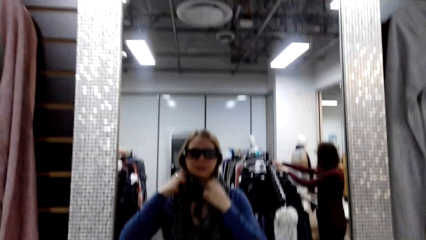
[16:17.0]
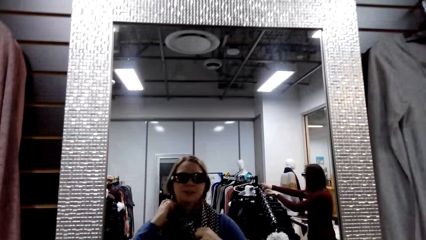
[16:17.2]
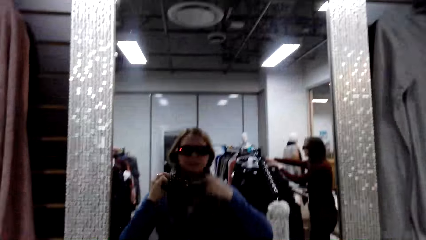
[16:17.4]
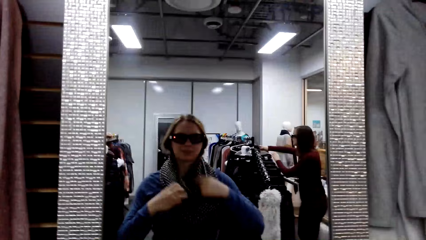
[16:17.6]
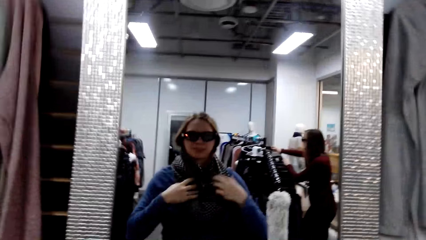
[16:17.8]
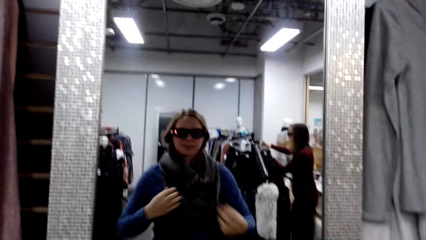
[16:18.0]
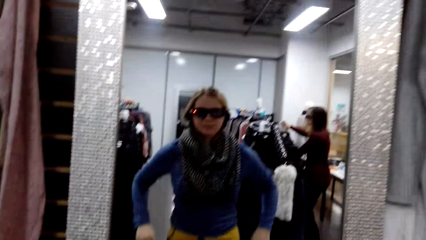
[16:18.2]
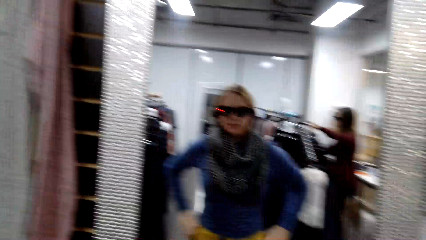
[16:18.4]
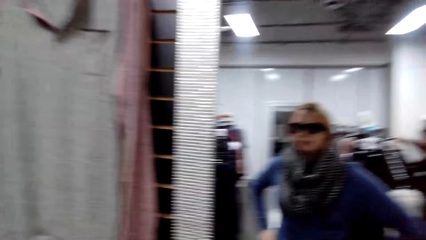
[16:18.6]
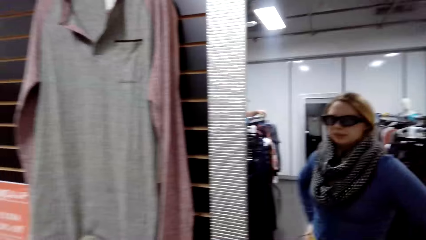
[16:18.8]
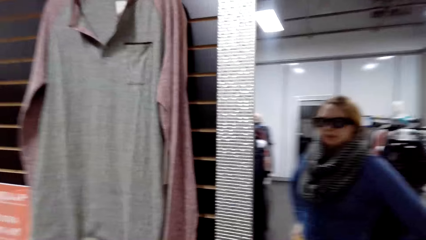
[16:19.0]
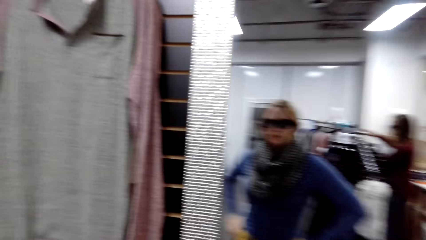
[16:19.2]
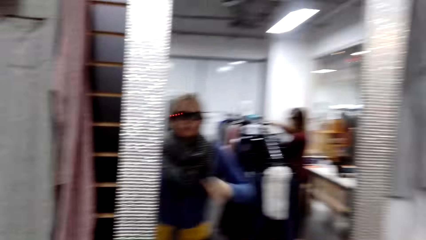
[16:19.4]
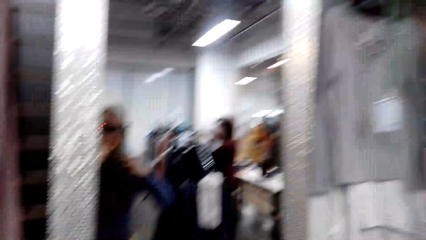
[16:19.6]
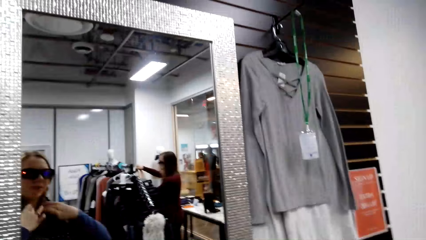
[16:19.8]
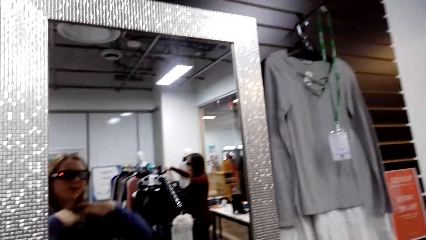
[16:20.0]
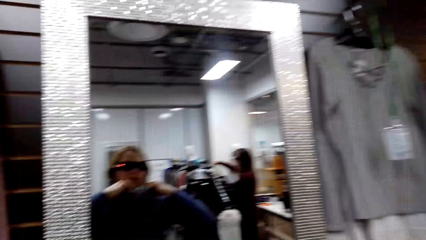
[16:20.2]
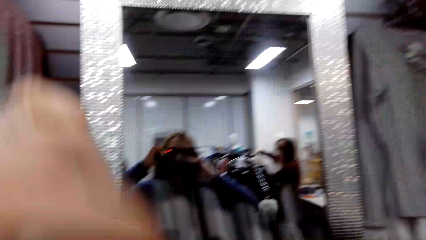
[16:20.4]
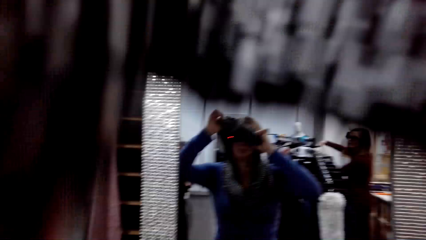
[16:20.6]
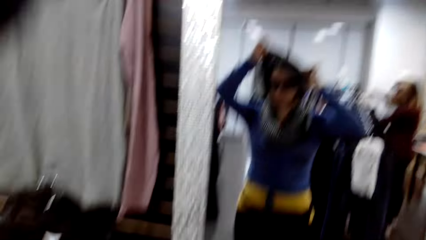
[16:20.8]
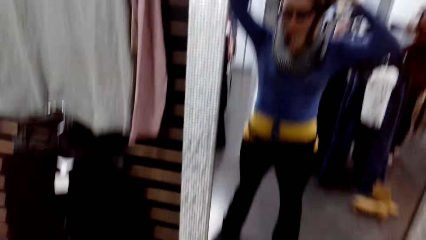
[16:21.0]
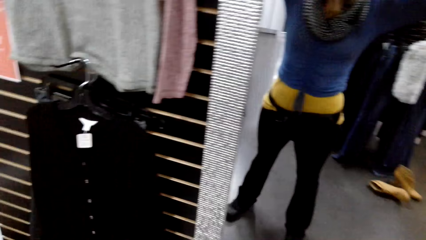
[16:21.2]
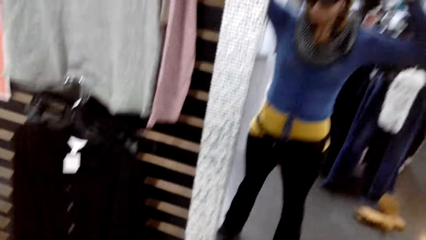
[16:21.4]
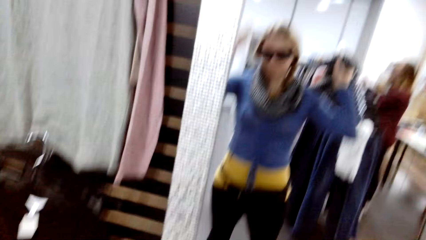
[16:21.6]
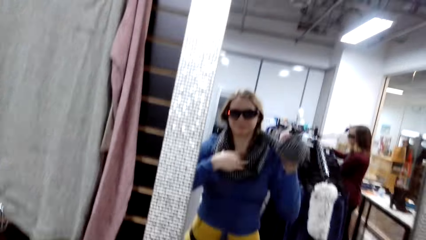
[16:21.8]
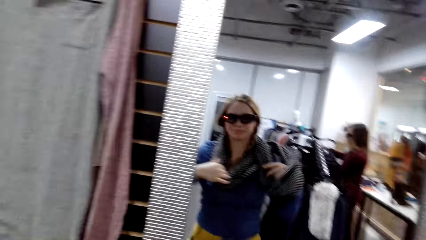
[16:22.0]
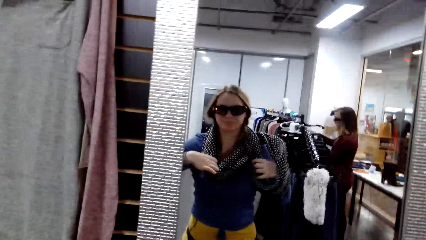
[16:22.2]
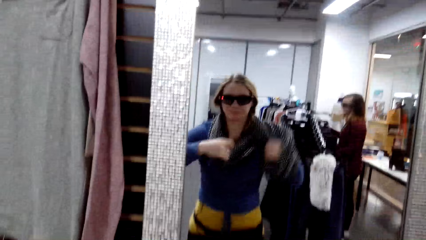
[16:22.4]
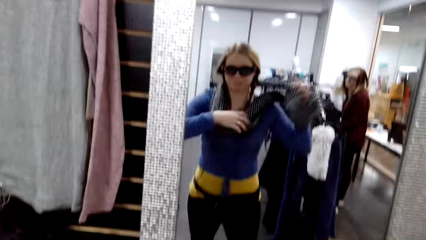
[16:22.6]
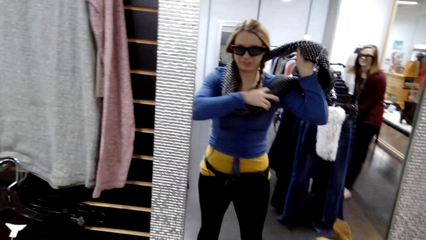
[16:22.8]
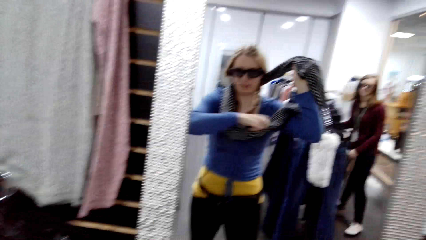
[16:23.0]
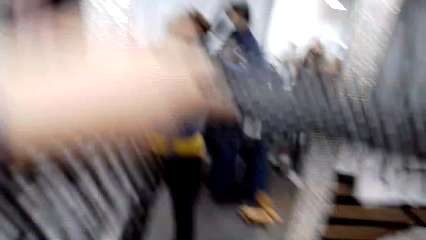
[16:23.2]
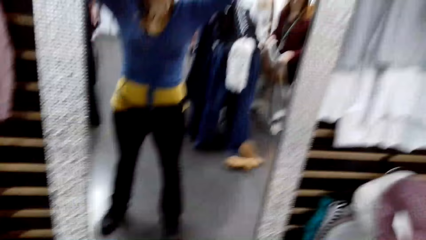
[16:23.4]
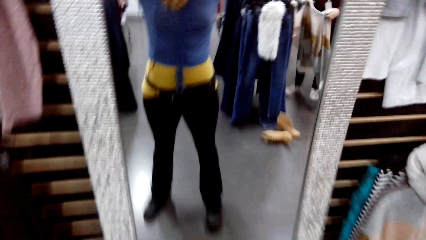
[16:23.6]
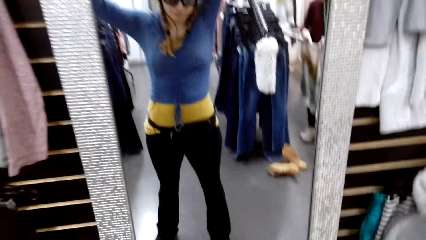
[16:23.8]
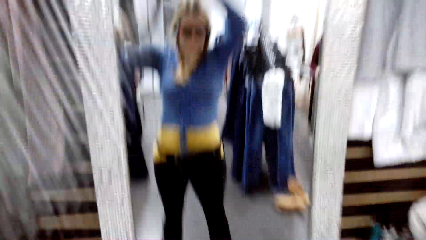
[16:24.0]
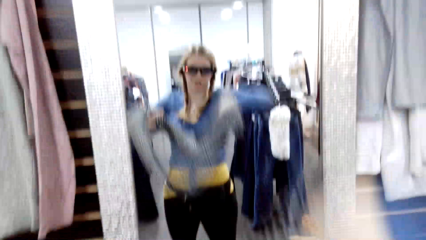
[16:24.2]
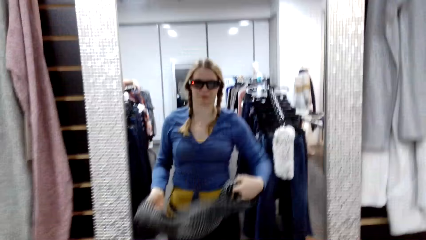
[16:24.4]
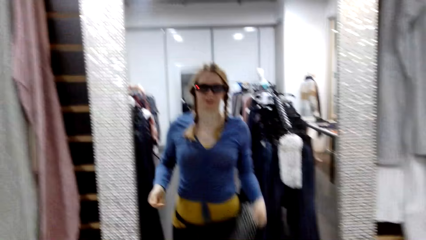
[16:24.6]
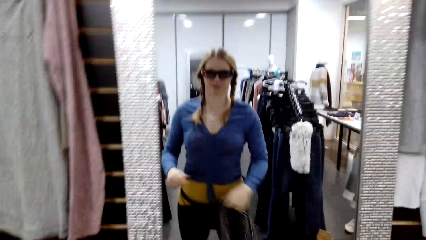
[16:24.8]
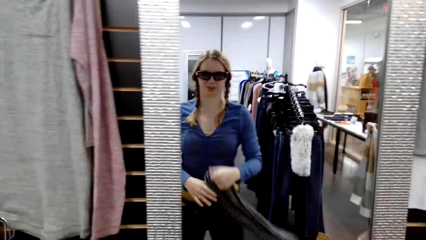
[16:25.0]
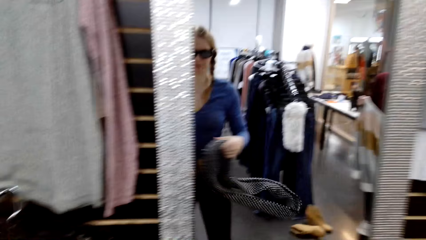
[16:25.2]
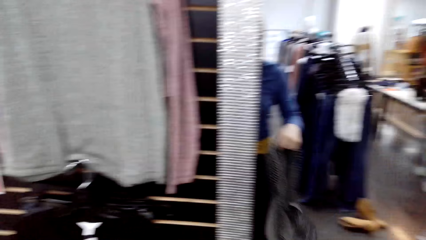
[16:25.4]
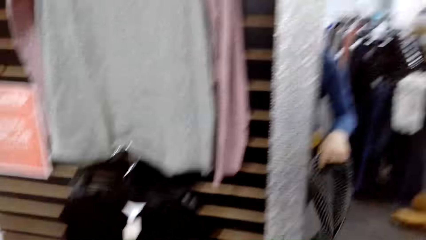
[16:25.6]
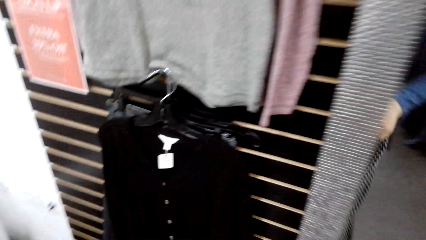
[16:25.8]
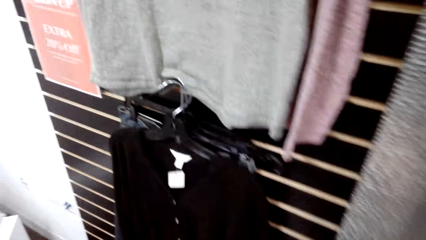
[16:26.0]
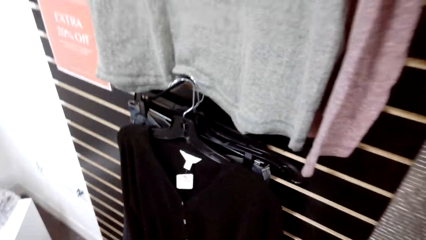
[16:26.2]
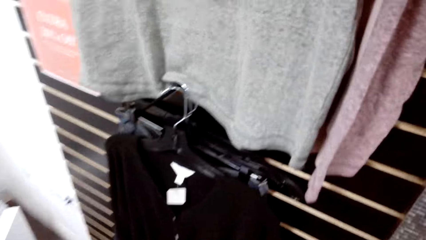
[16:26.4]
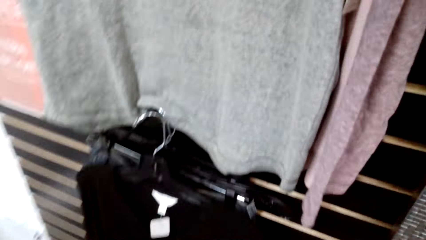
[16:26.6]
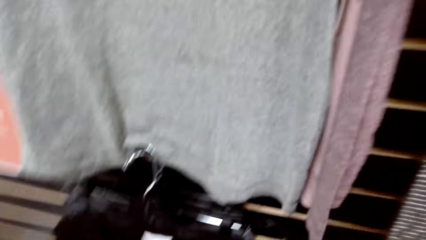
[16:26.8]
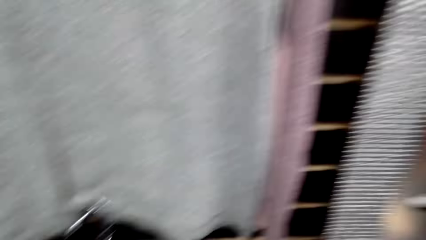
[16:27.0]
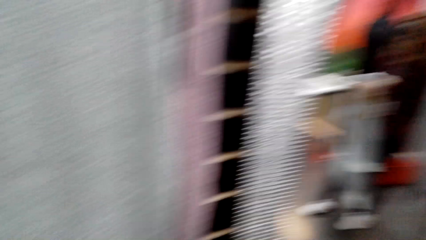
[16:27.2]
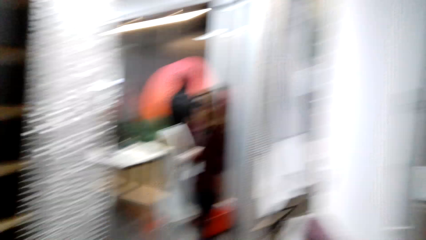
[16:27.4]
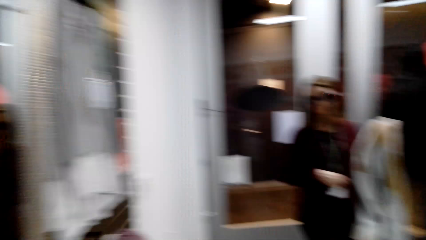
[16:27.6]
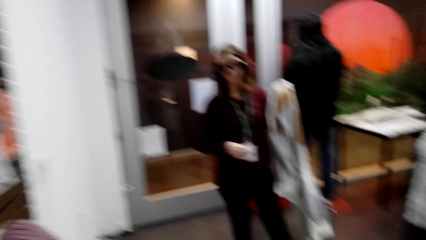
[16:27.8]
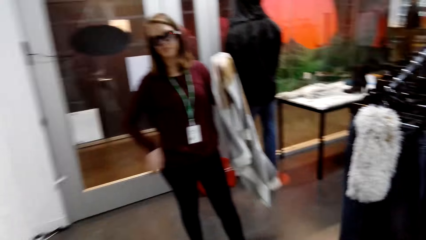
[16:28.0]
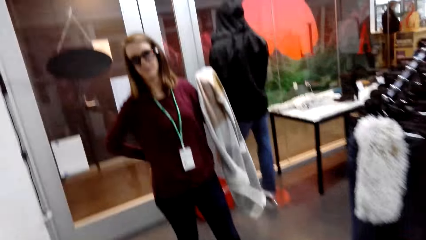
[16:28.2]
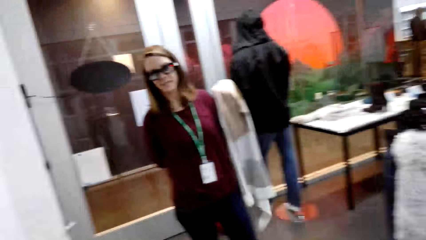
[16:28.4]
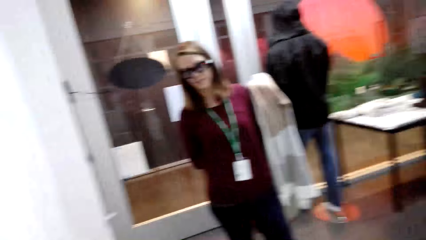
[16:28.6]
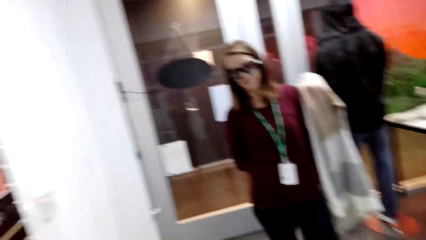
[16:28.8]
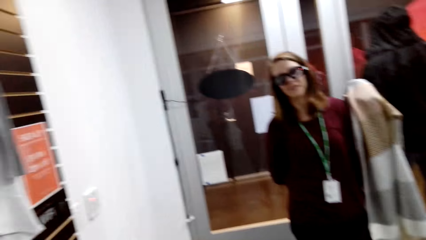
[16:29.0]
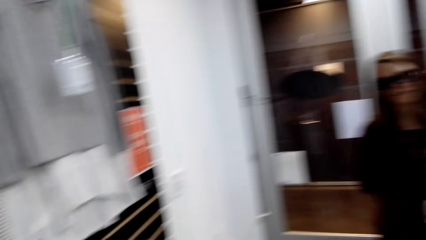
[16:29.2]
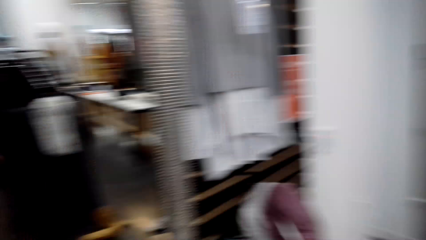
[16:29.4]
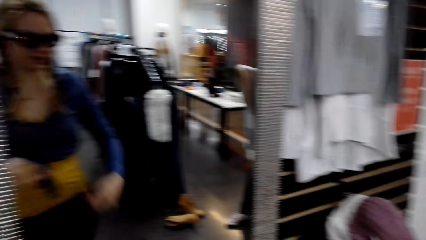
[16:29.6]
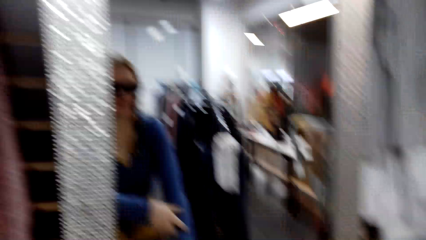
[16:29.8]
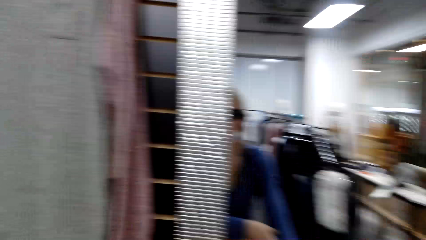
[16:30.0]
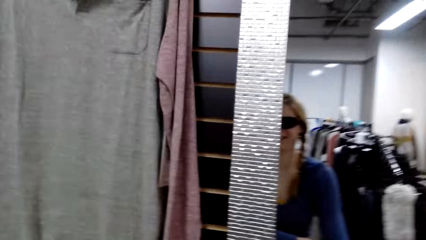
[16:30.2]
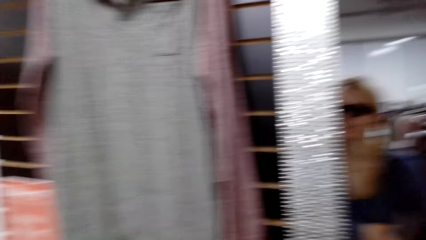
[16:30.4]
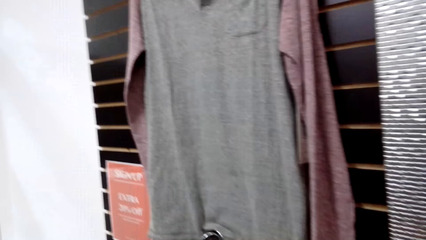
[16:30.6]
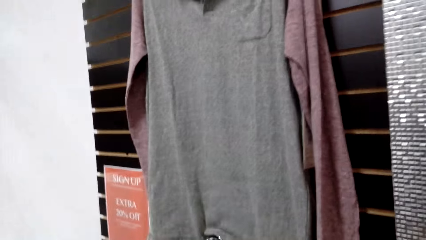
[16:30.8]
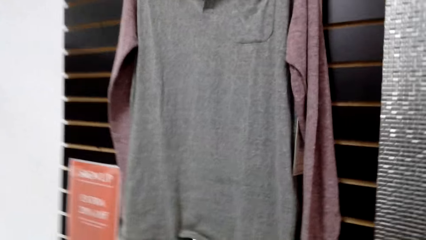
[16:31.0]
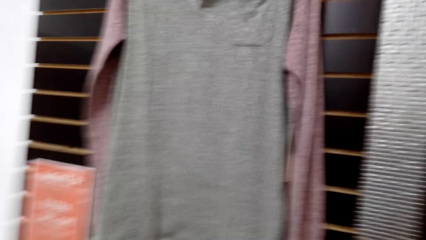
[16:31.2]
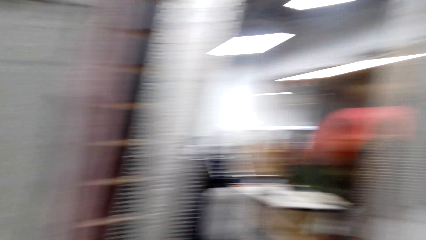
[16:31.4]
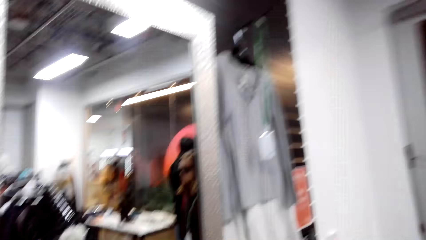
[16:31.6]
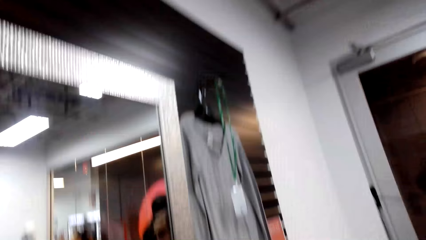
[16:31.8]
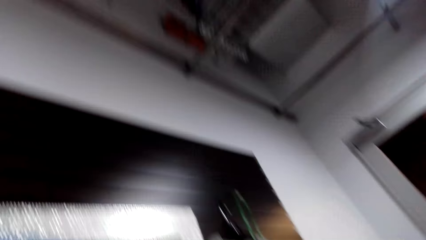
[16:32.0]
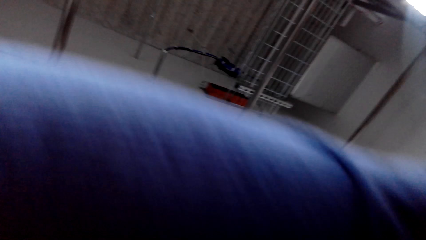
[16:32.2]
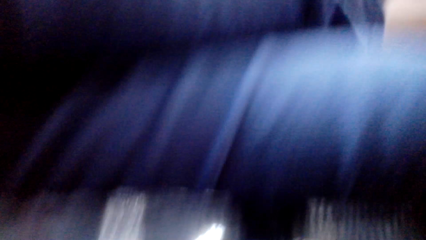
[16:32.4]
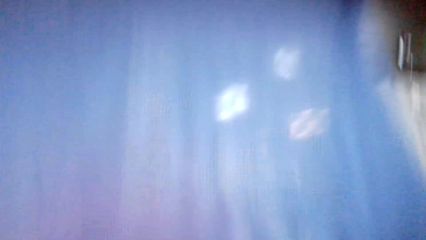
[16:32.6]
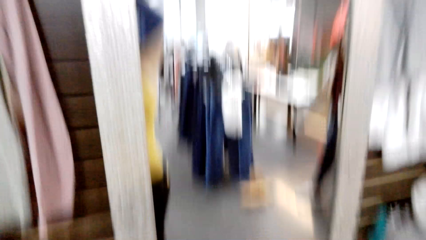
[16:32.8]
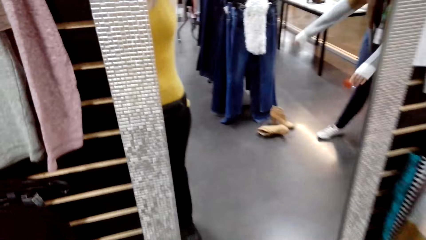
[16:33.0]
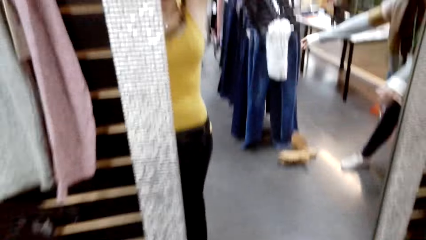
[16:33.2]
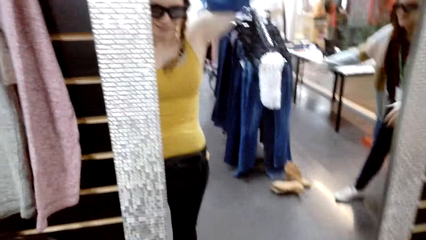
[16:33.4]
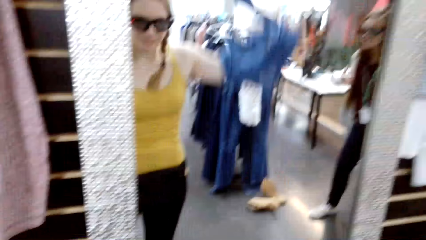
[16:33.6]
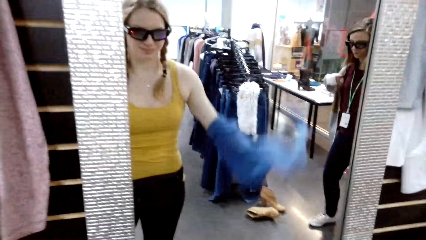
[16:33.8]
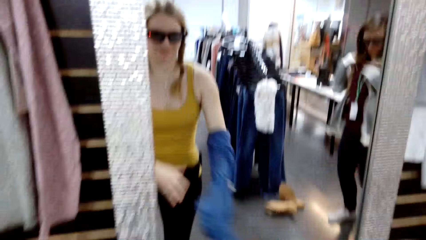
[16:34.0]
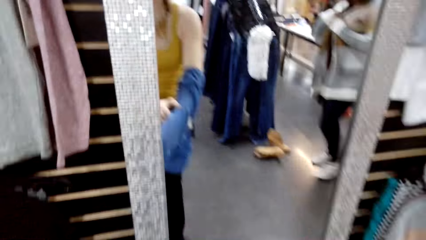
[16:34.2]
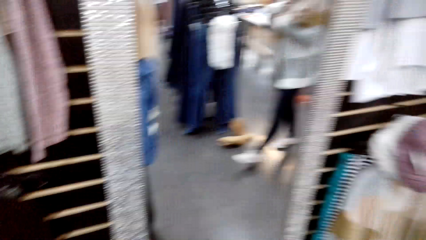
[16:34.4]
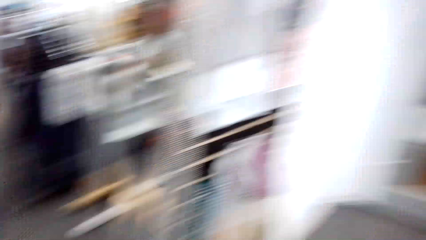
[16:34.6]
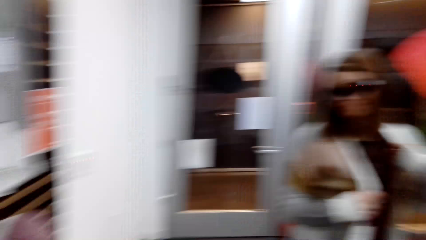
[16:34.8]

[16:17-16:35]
The camera wearer looks at herself in the mirror. She talks and takes off the scarf. A woman talks to the camera wearer. The camera wearer talks to the woman. The woman talks to the camera wearer. The camera wearer looks around the store and talks to the woman. She removes the sweatshirt.
